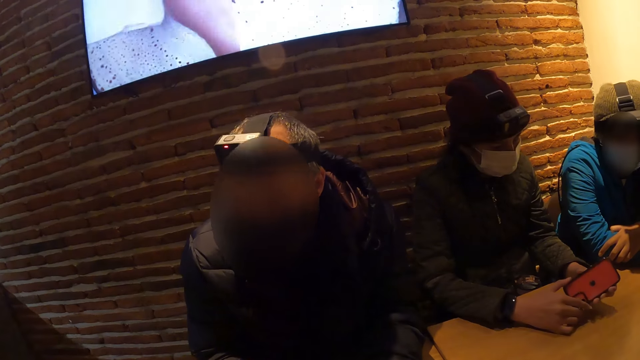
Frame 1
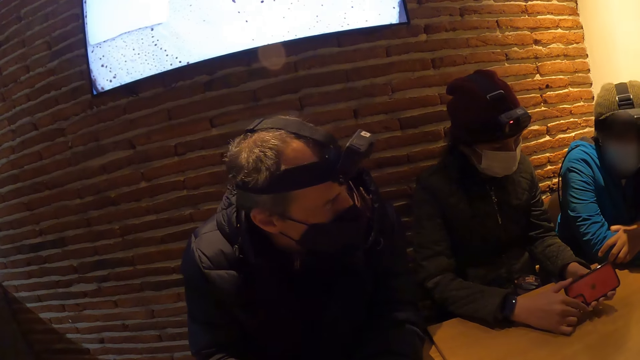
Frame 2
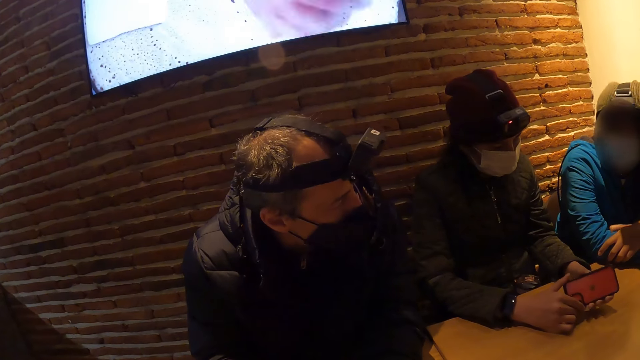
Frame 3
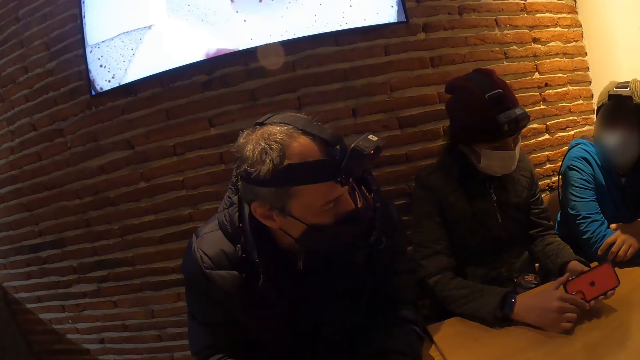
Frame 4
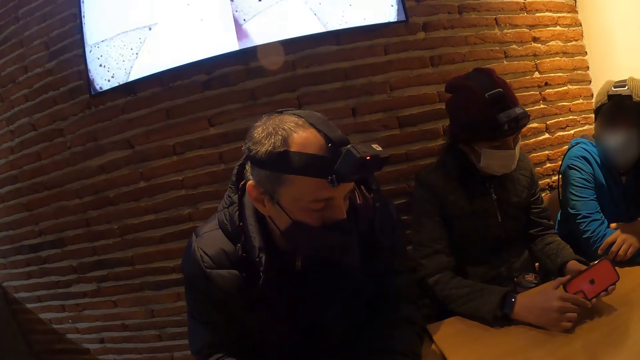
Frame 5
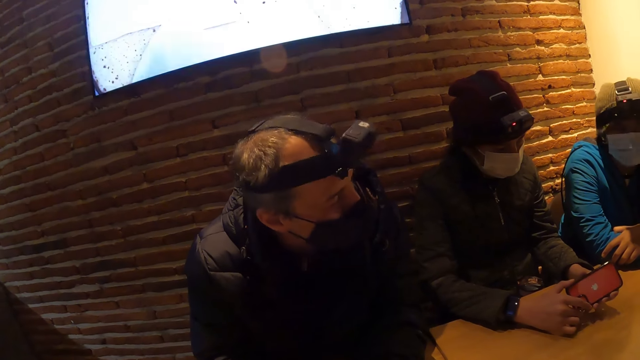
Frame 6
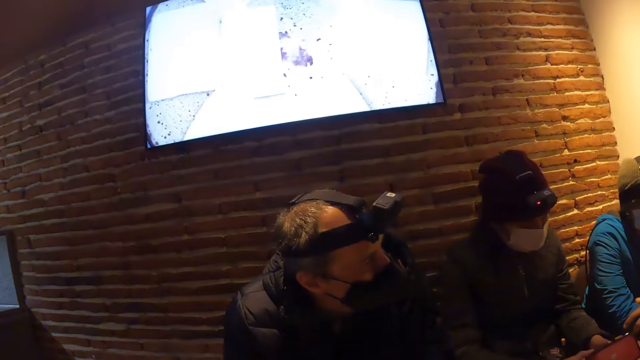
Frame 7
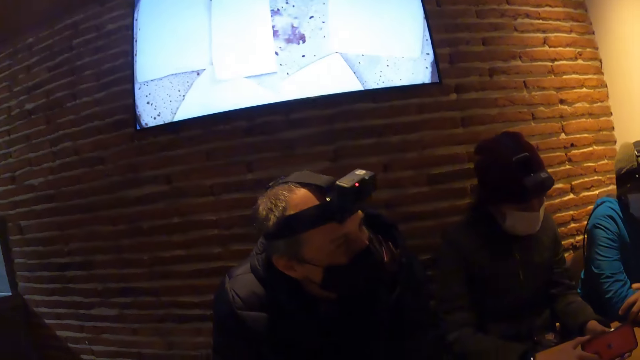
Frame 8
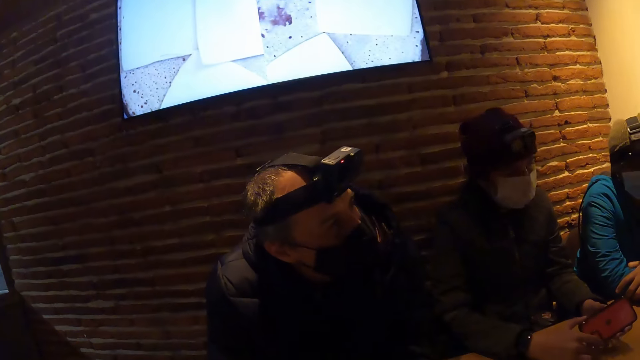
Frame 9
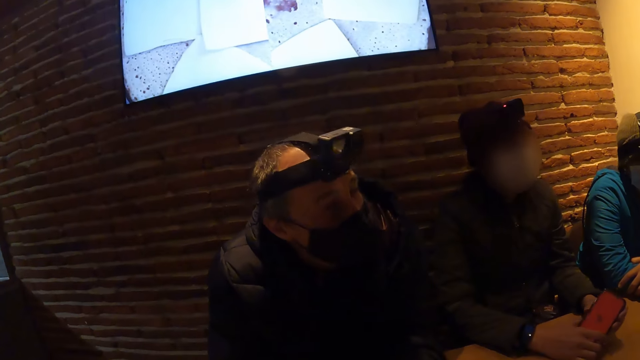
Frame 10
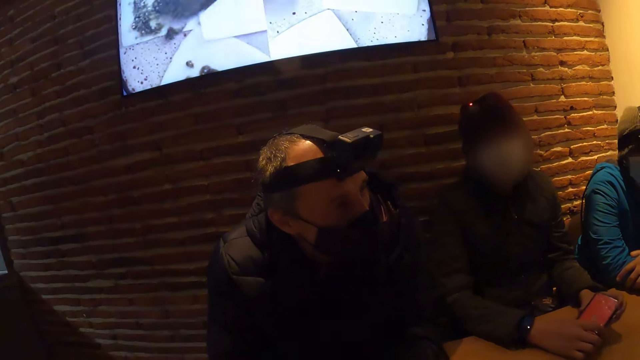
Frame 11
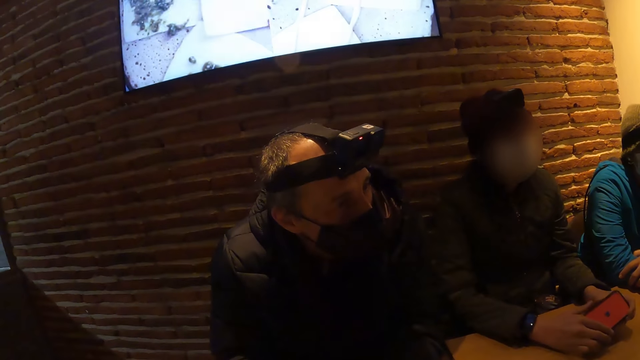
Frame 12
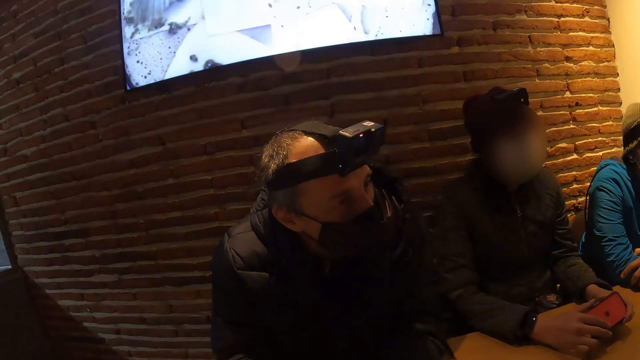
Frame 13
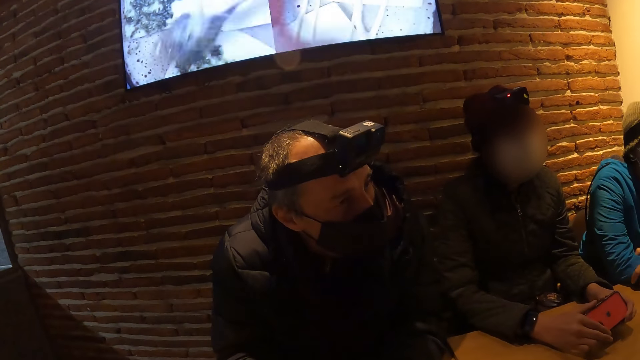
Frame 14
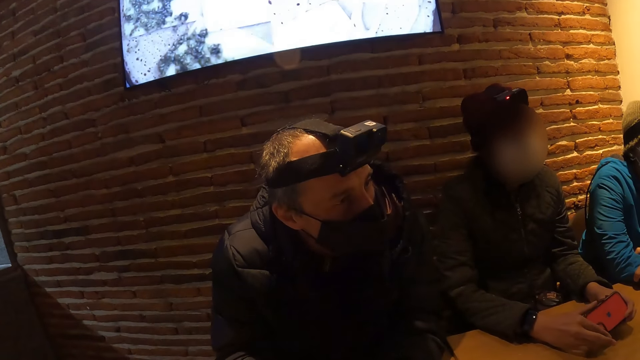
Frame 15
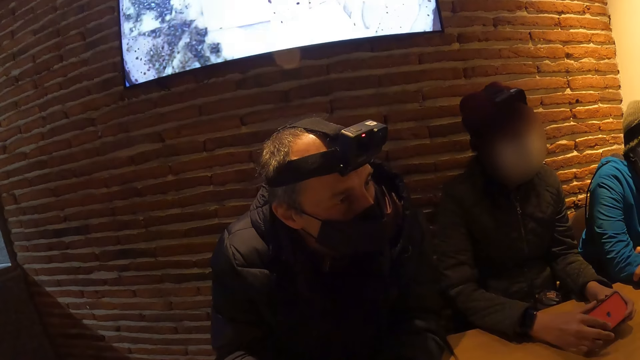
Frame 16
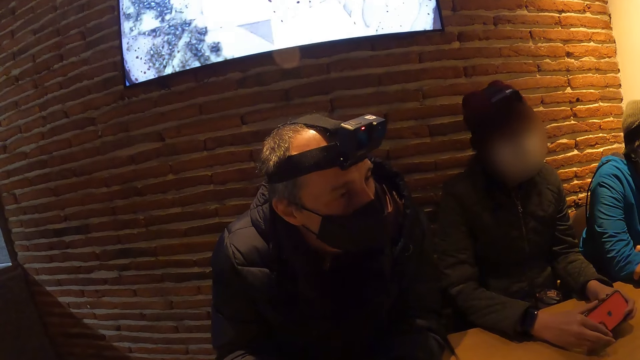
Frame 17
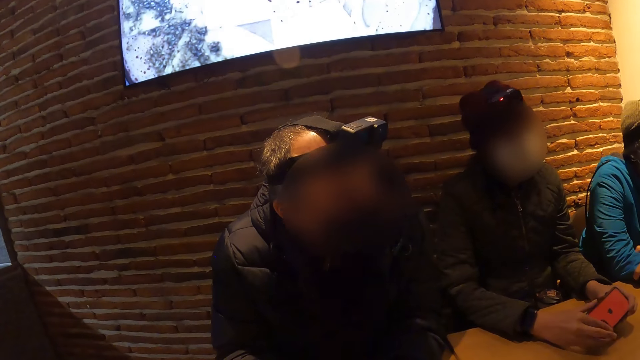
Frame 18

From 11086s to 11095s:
A man holds the phone. The camera wearer looks at the television. Another man nods his head.

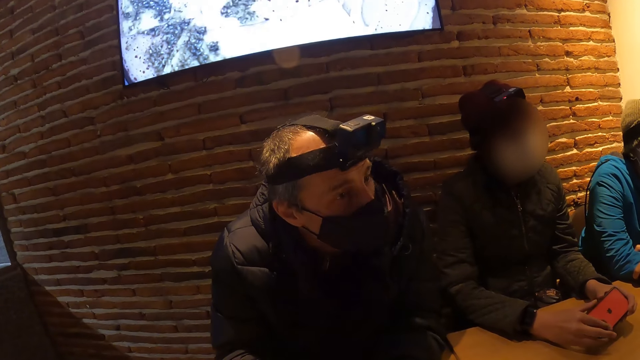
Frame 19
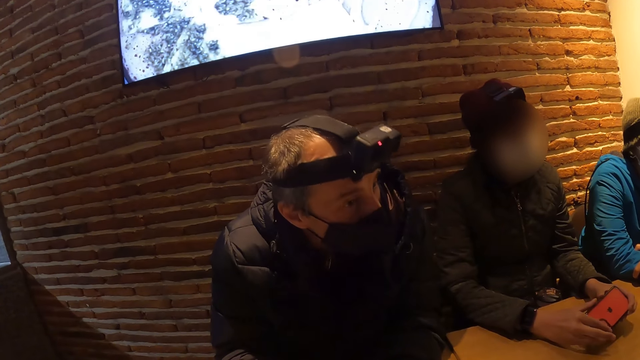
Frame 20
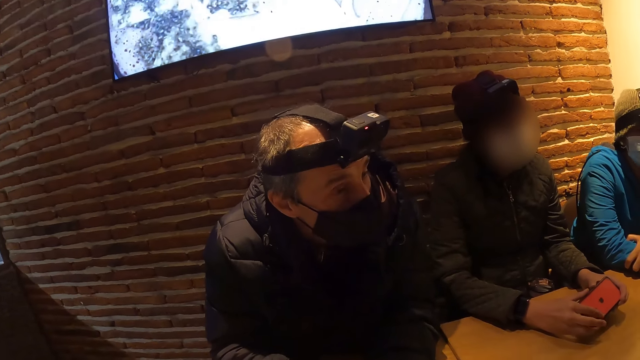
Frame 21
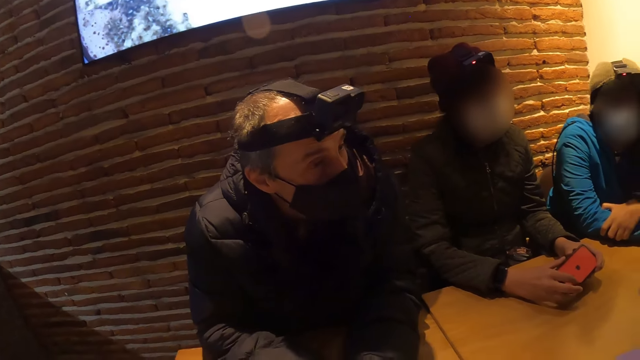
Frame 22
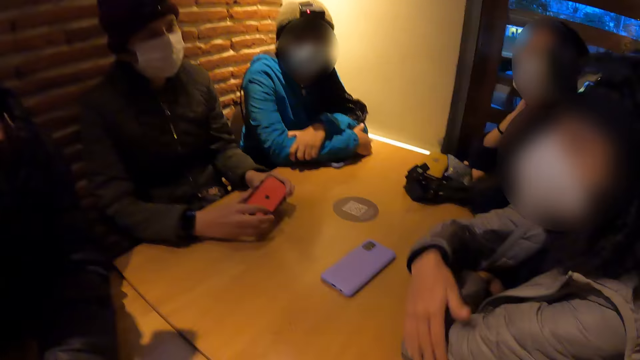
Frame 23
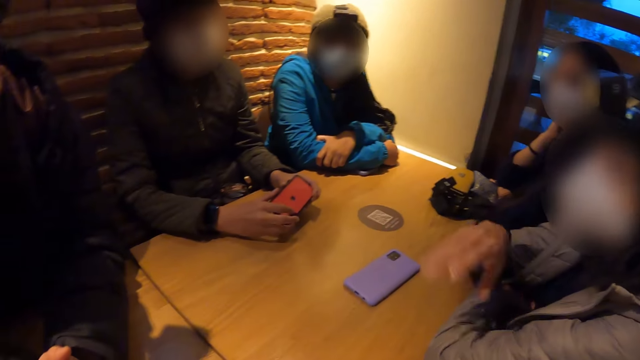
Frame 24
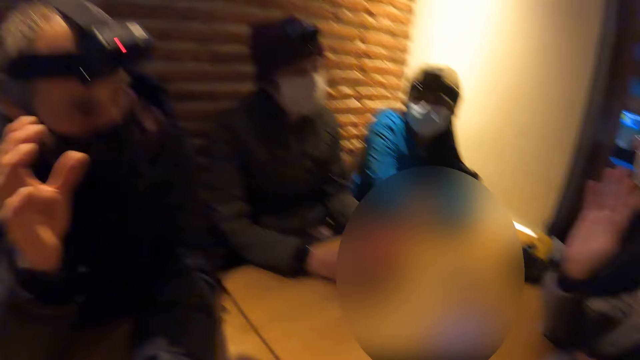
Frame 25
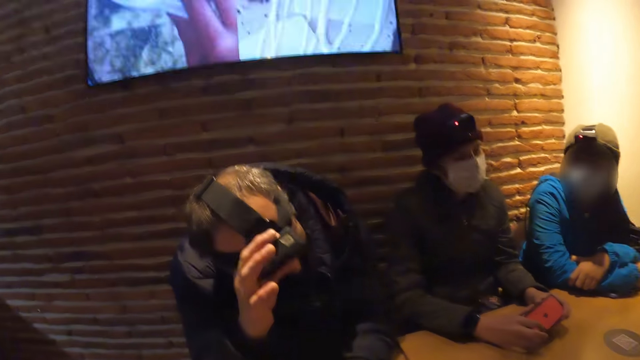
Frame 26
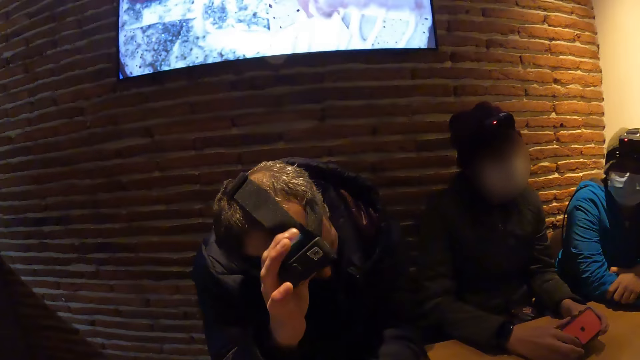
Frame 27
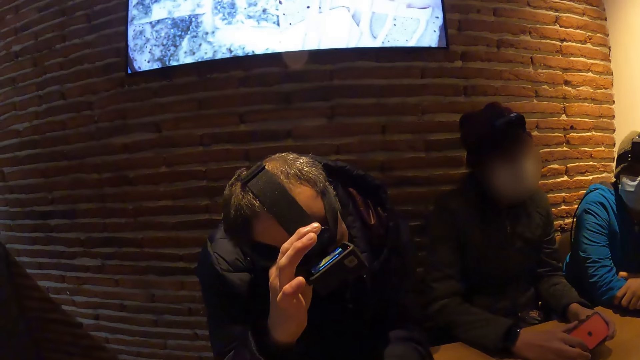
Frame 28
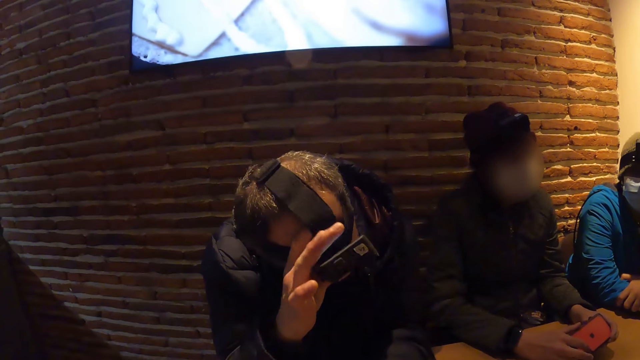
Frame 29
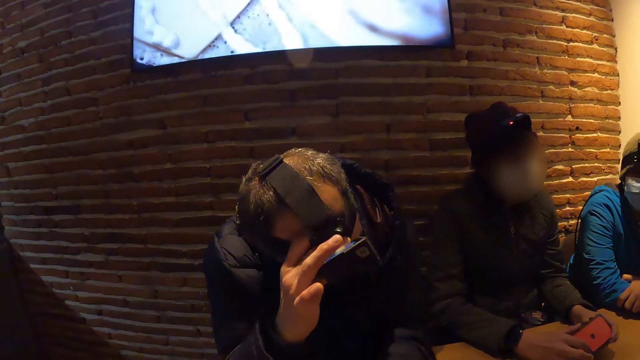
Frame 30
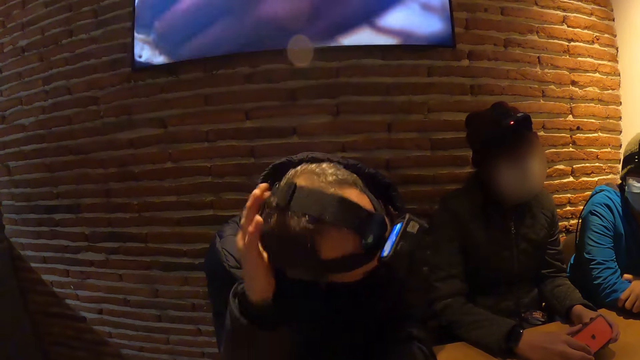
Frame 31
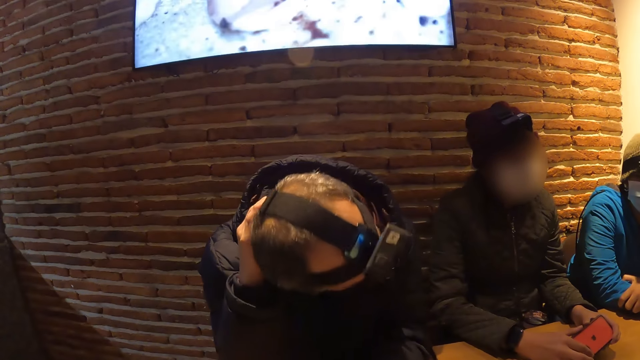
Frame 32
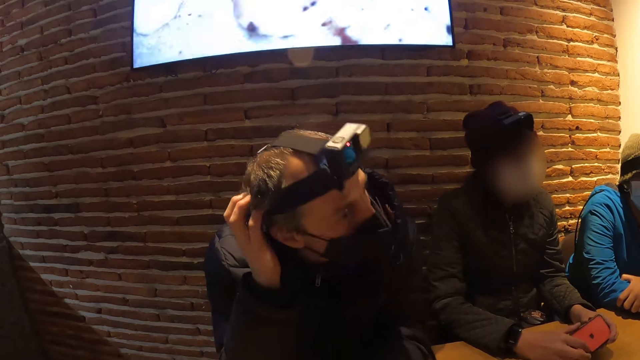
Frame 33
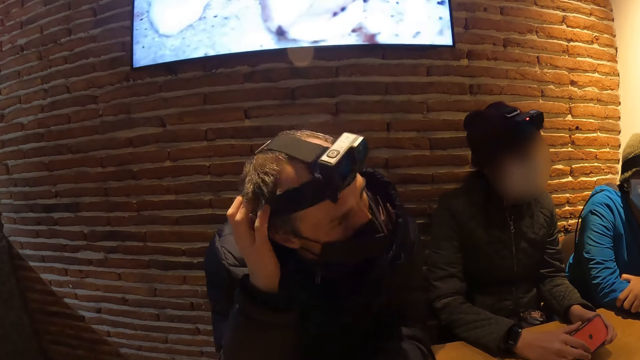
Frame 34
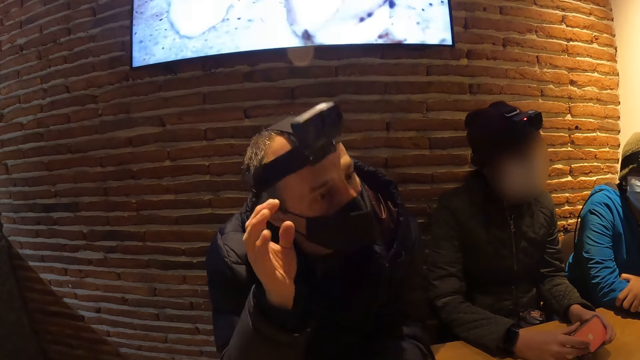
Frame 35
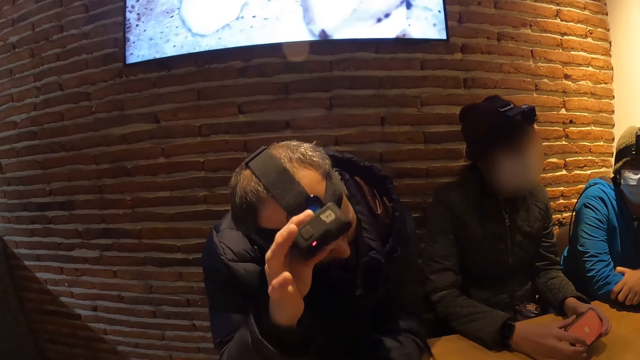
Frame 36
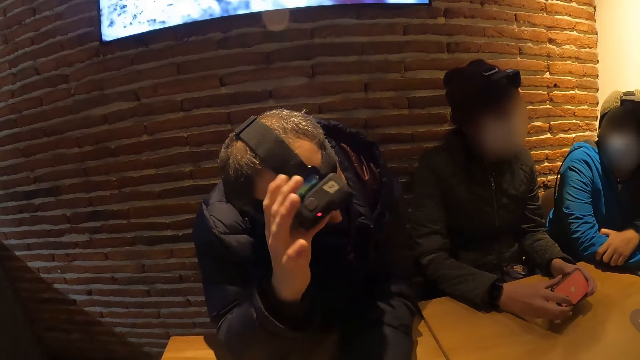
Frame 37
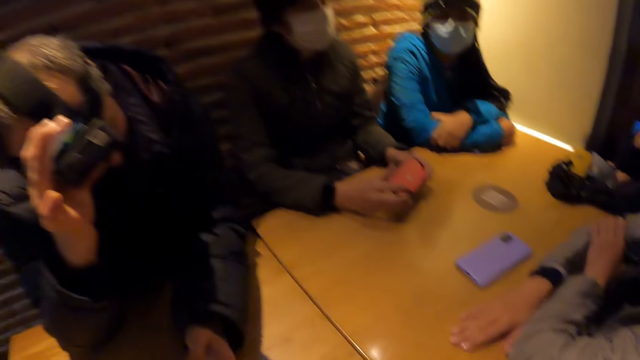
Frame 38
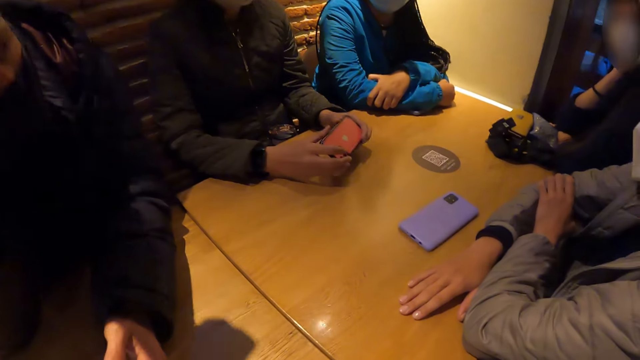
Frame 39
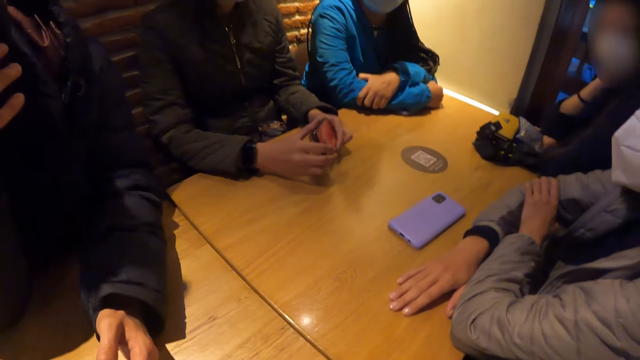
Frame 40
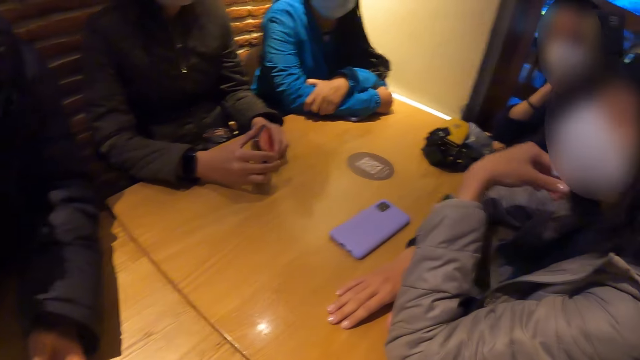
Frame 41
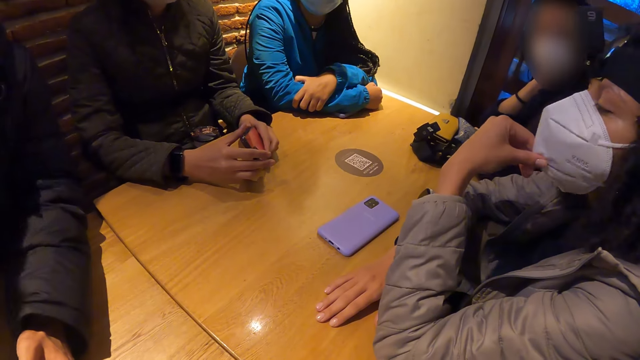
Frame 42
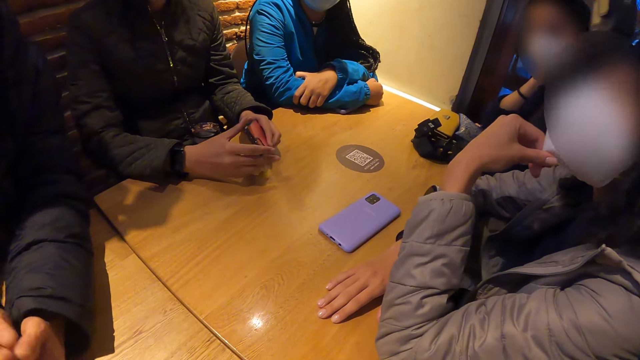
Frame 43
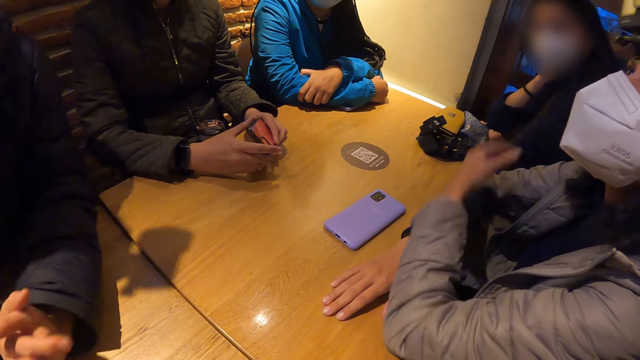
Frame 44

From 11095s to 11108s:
The camera wearer looks around the room. A man gestures out with his hand. Another man adjusts a camera on his head with his right hand. The other man raises his hand, touches the camera, and fixes the camera. The camera wearer looks around the room. A woman touches a mask on her face with her left hand.
